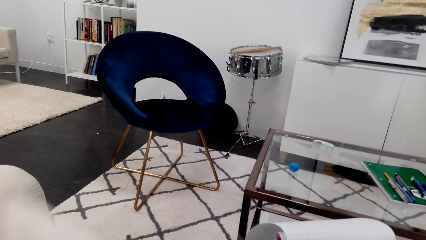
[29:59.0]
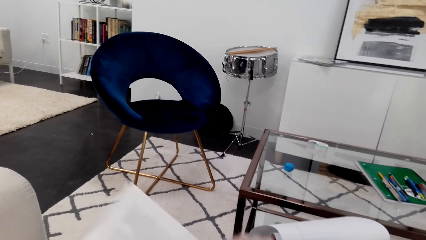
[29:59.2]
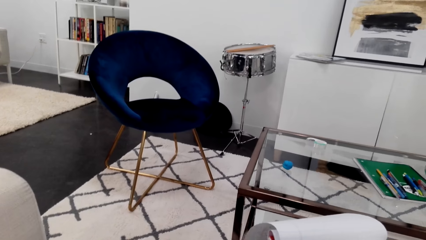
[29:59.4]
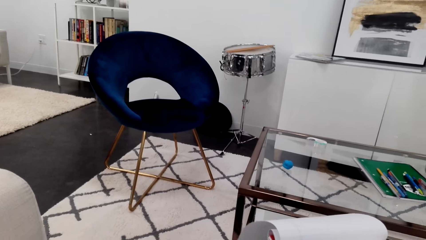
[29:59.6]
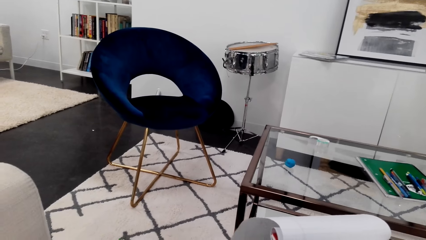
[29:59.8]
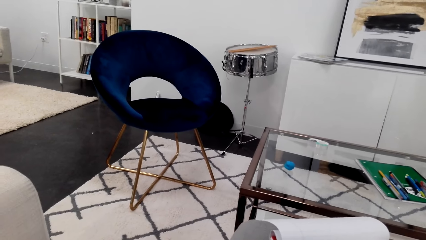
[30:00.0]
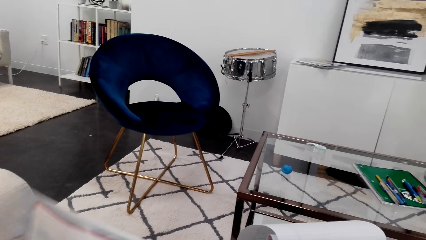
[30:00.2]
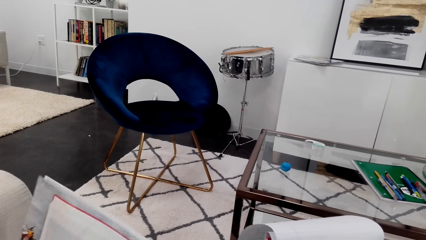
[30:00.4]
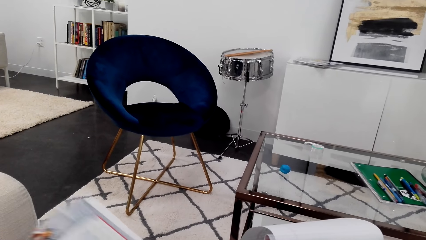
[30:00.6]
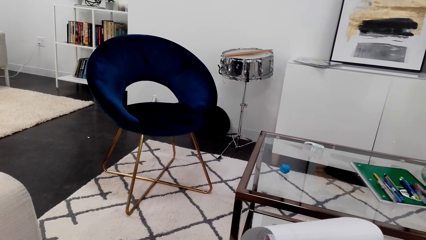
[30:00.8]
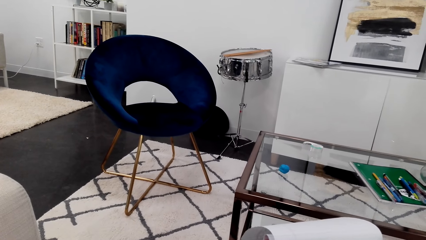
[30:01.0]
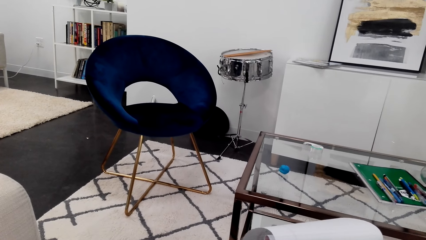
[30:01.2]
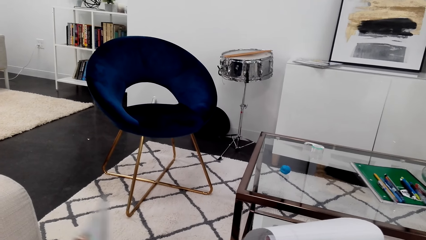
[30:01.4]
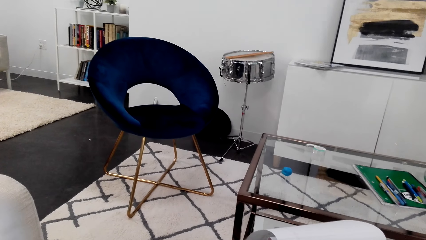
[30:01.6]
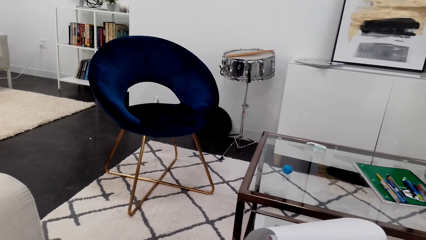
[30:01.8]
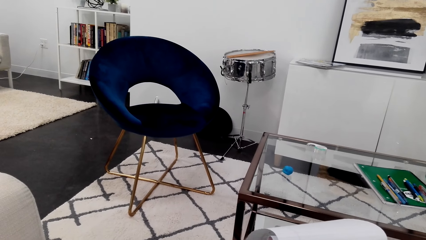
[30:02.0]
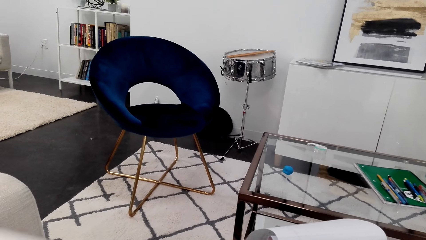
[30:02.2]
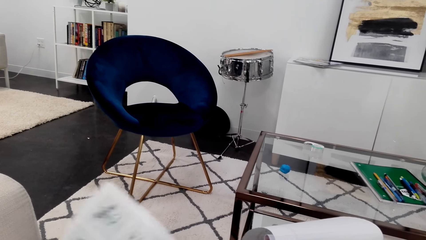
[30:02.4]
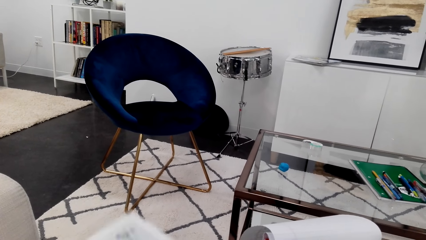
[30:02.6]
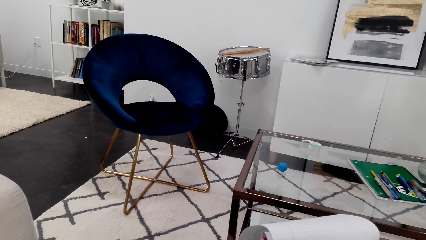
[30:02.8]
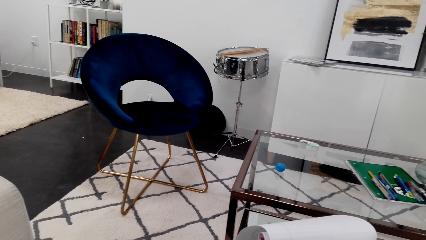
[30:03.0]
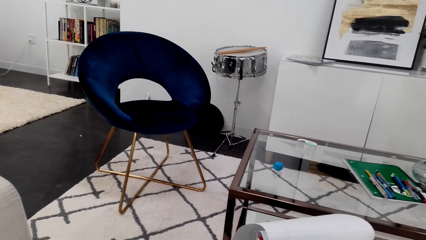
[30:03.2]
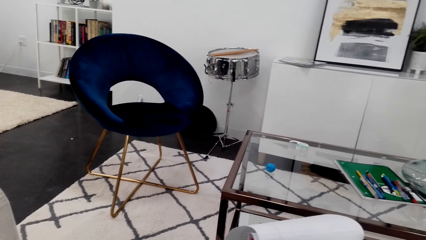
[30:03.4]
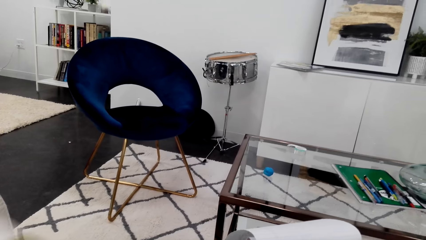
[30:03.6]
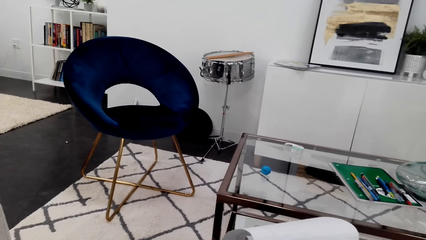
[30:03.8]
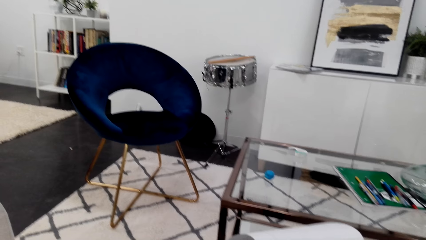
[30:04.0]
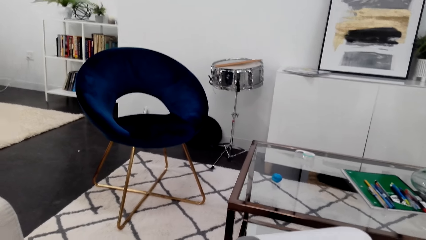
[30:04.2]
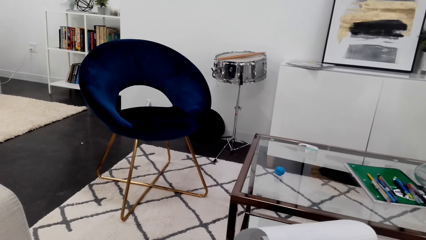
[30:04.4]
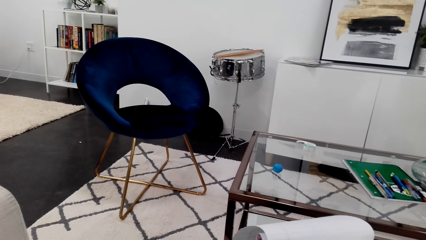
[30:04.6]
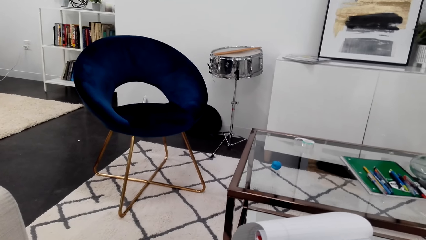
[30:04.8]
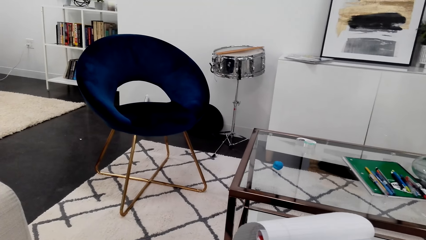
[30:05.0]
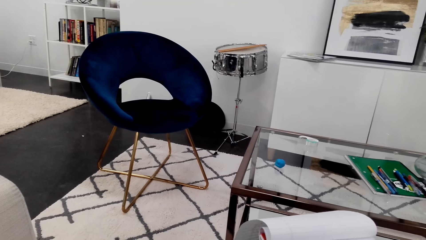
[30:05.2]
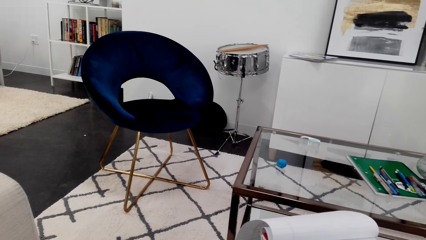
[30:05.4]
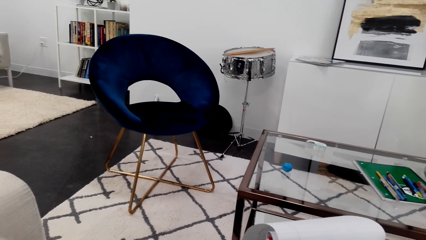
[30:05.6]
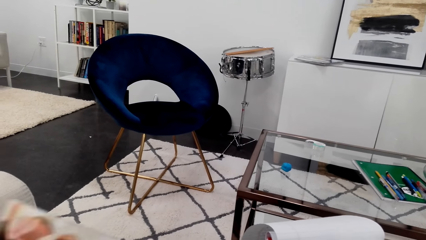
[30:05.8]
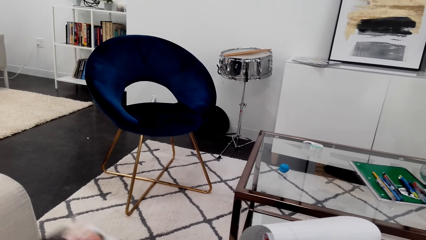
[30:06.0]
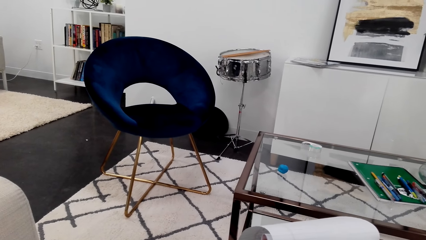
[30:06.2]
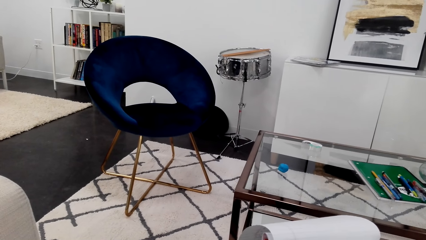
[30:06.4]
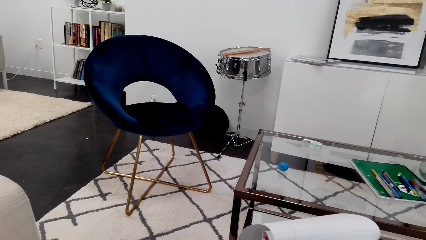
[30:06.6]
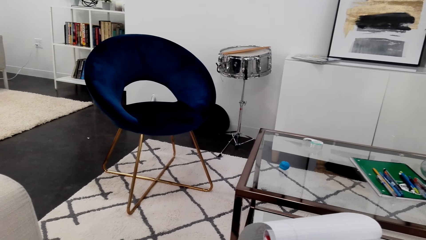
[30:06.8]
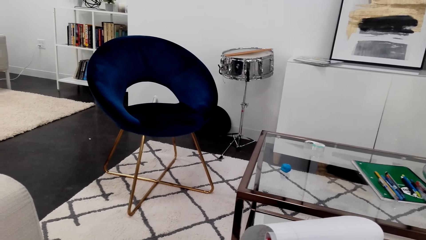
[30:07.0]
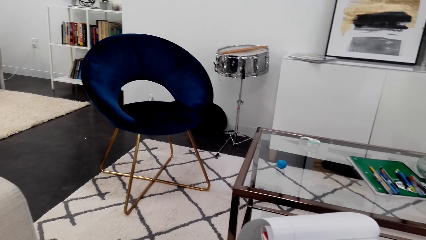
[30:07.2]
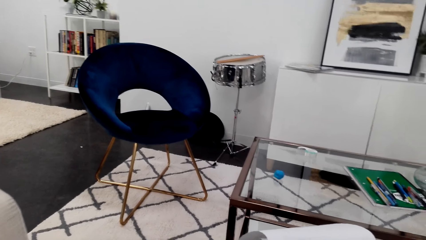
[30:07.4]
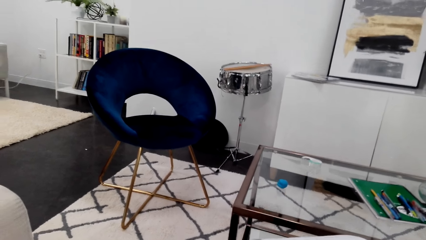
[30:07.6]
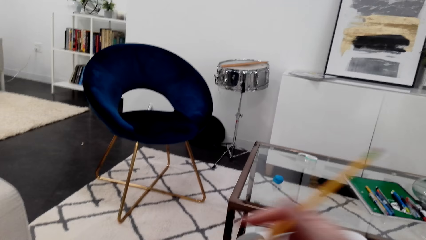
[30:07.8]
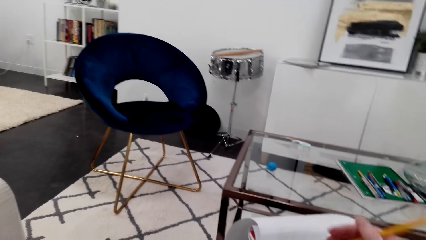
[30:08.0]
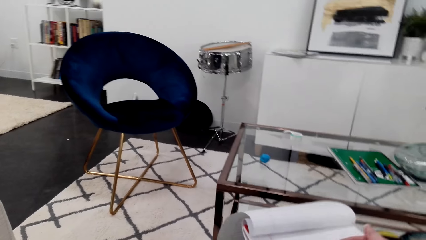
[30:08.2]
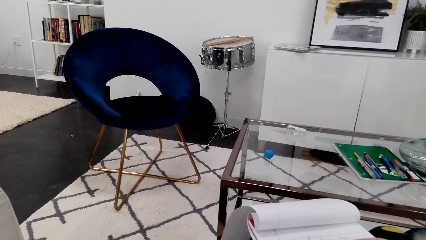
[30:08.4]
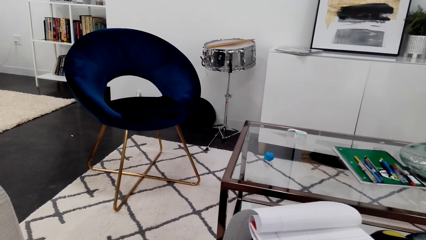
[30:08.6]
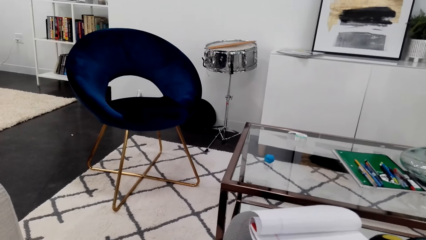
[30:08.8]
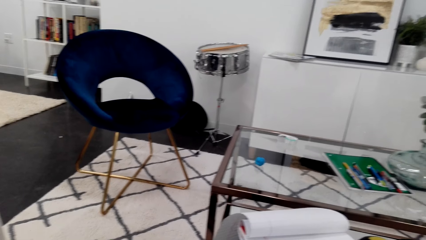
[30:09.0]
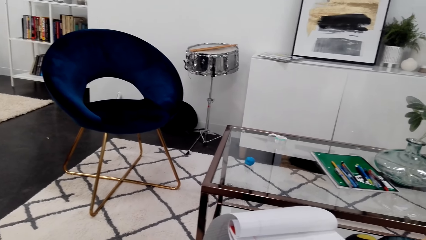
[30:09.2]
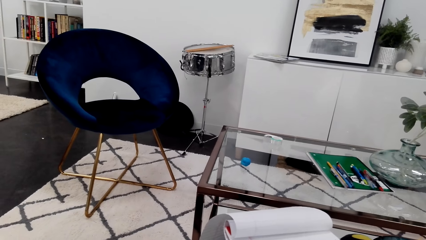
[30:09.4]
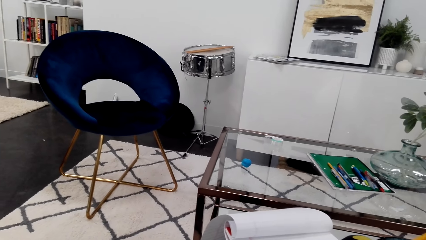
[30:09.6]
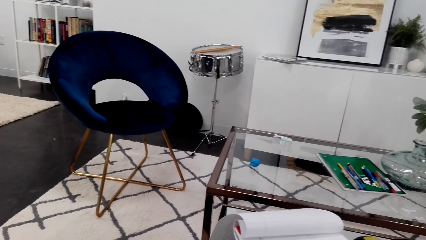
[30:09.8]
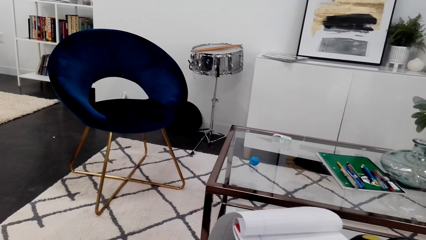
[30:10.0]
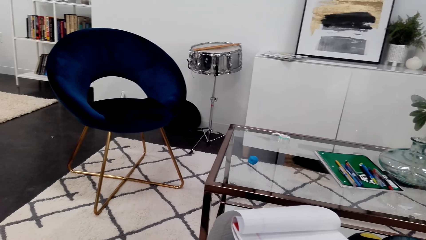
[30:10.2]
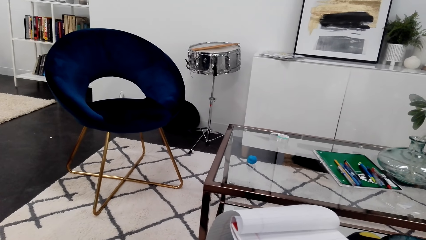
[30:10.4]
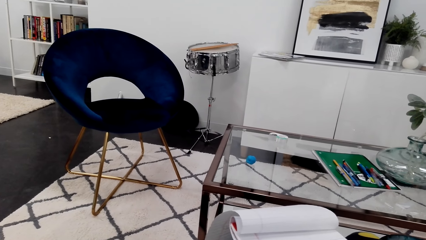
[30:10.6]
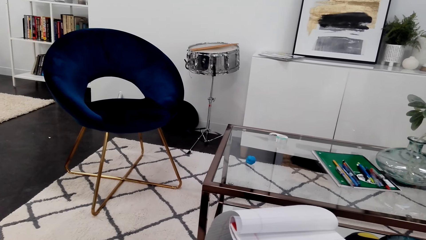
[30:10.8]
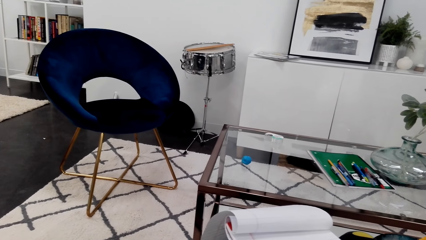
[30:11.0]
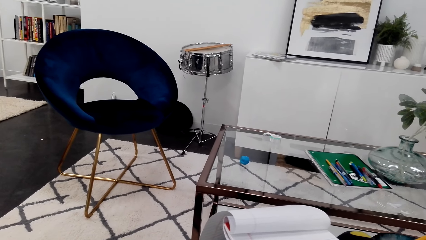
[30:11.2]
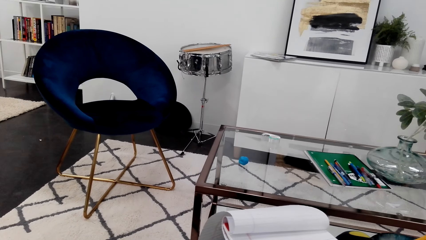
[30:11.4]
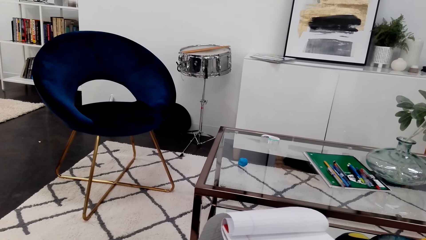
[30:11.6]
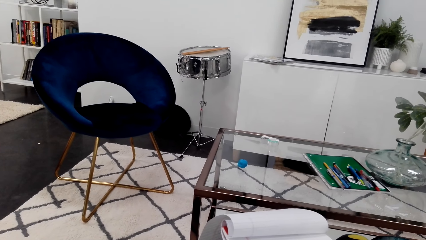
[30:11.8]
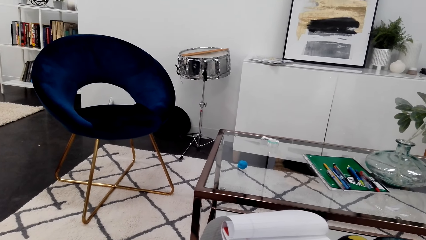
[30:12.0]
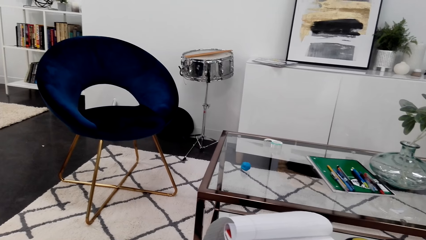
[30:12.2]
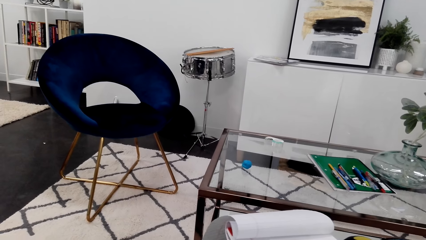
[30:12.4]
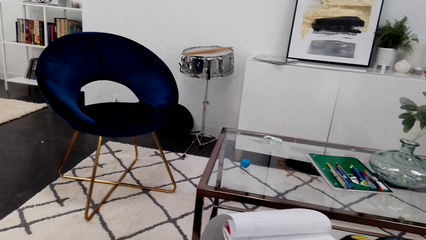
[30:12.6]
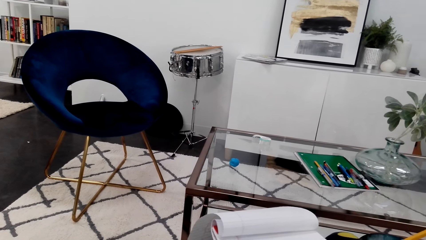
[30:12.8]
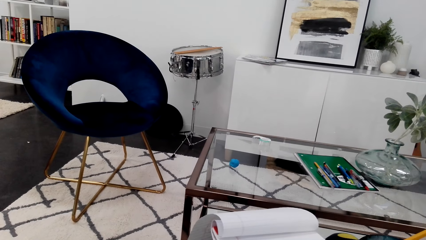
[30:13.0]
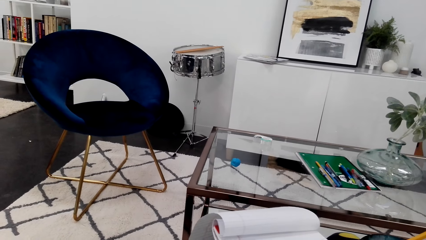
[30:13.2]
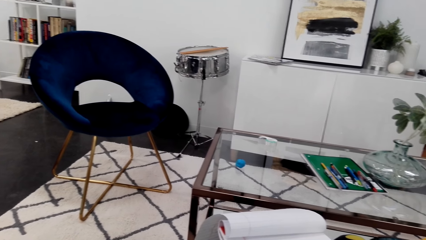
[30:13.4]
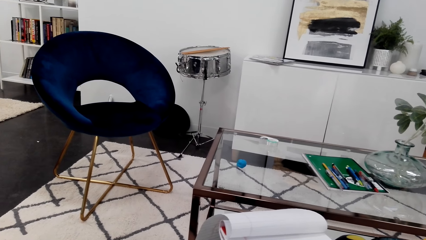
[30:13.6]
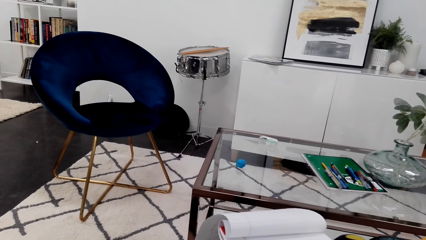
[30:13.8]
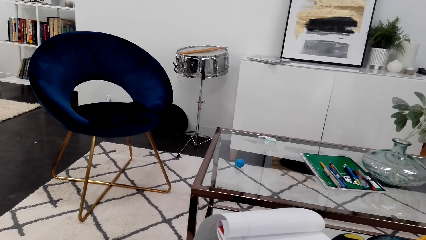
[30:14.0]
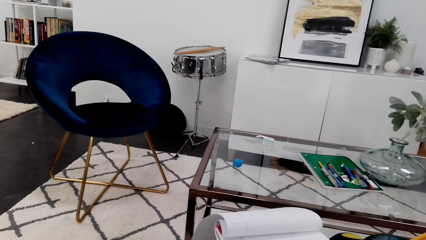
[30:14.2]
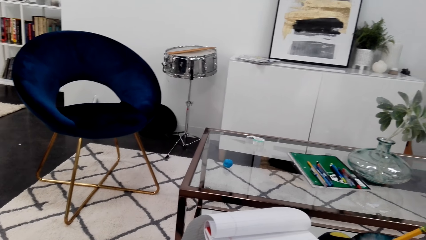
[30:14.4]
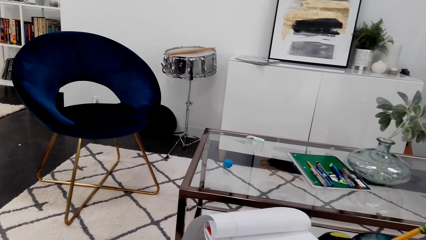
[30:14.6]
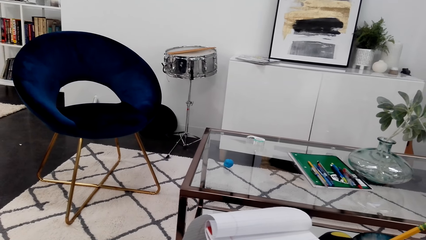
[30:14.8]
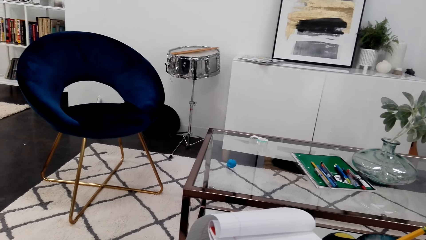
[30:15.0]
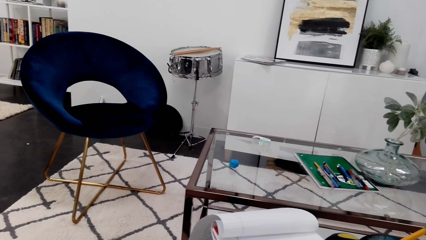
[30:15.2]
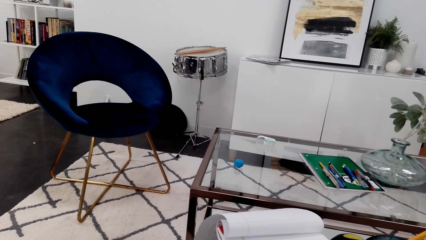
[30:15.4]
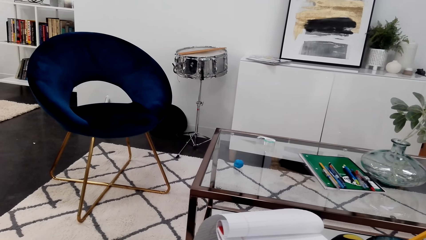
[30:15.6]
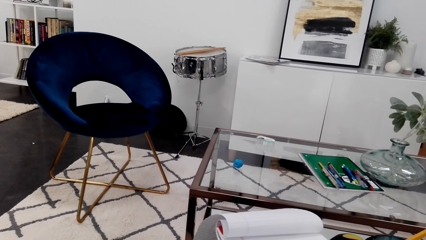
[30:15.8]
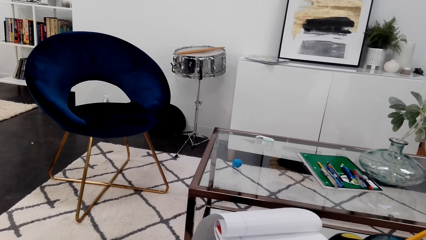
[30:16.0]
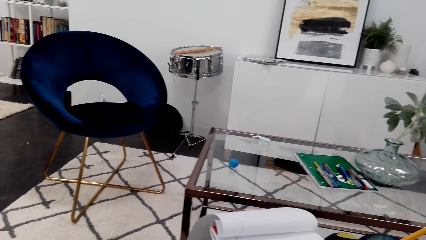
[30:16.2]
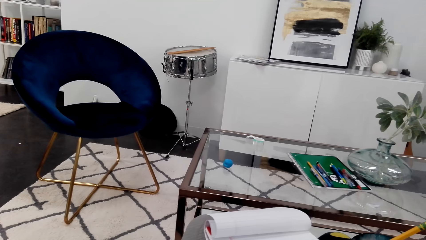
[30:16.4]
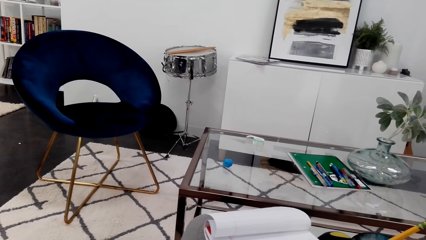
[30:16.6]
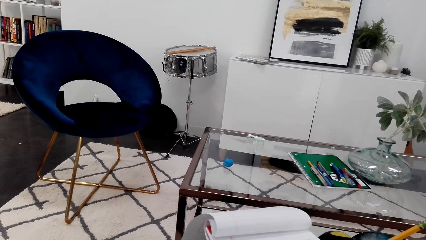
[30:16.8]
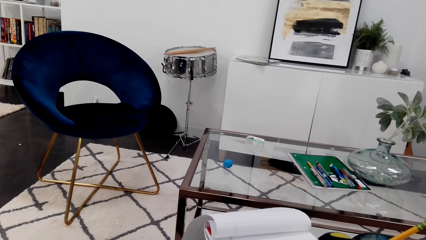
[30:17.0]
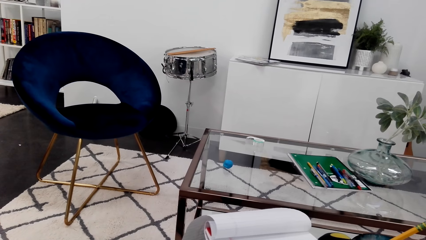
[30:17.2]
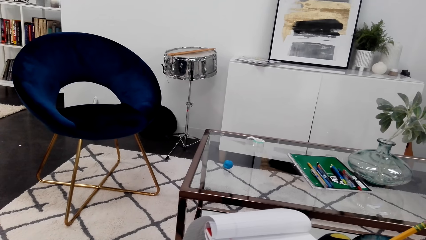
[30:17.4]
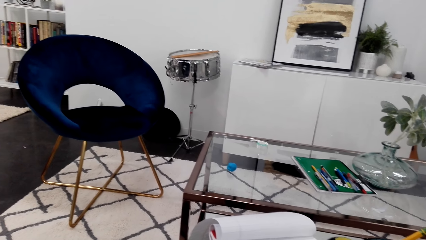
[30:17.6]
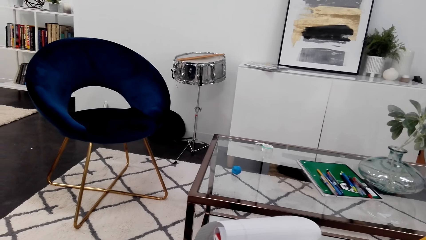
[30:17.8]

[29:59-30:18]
The camera wearer draws on the notebook.
